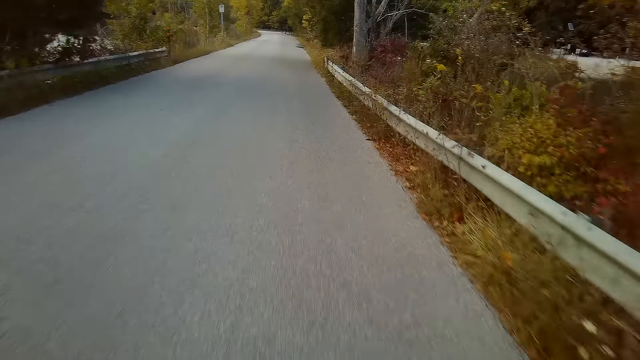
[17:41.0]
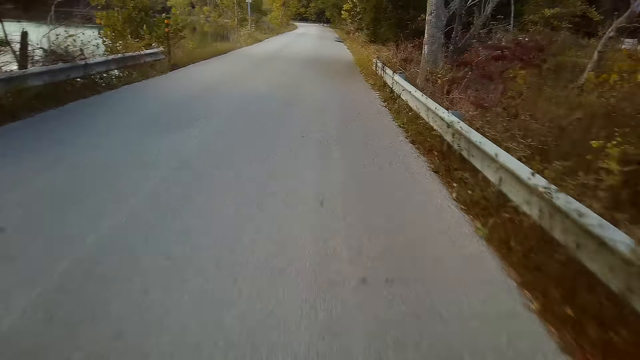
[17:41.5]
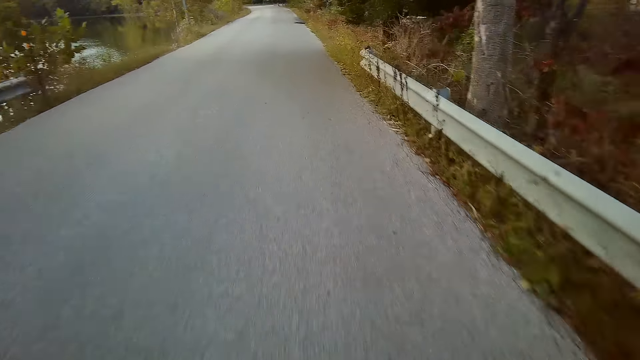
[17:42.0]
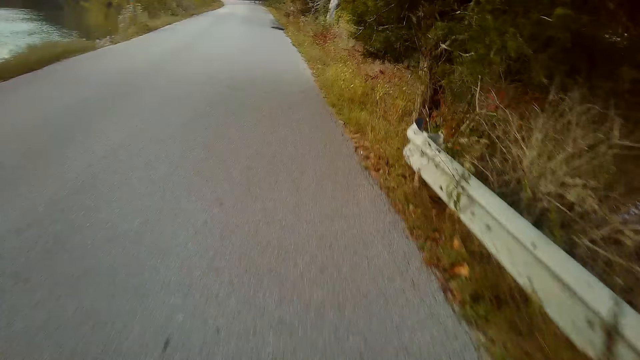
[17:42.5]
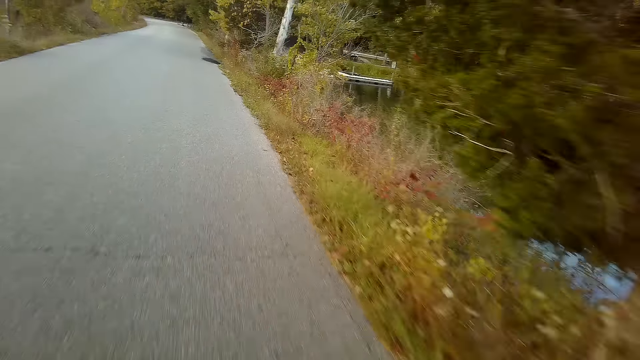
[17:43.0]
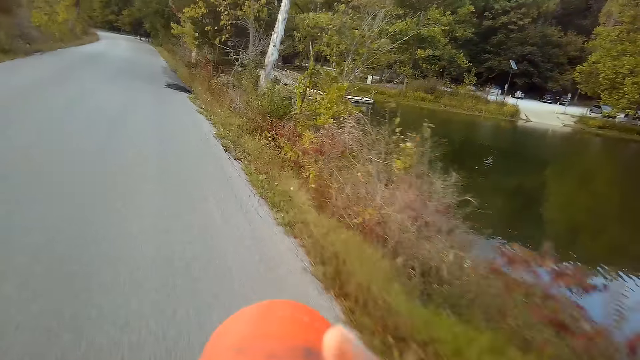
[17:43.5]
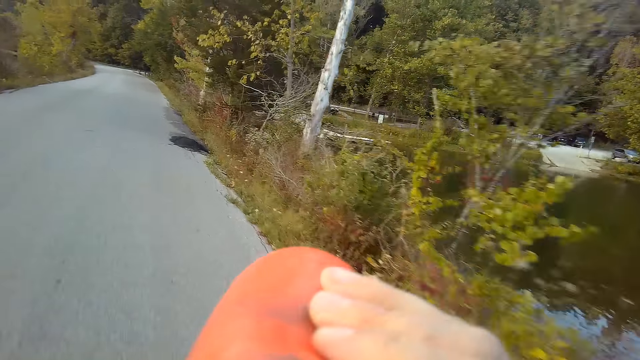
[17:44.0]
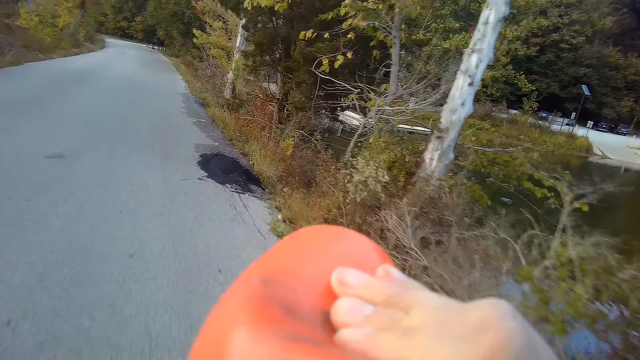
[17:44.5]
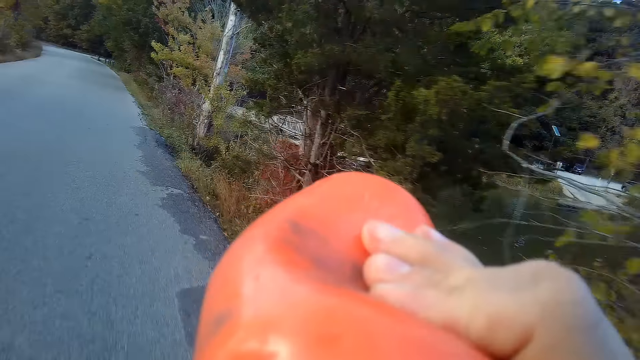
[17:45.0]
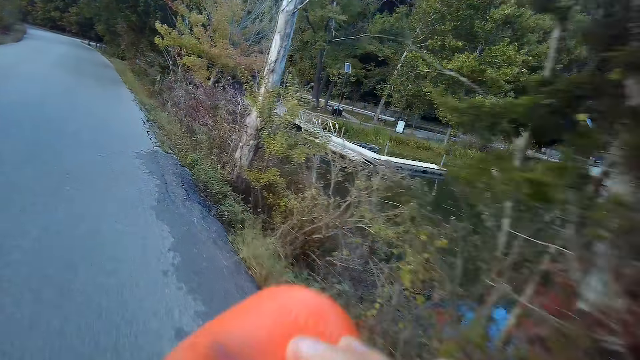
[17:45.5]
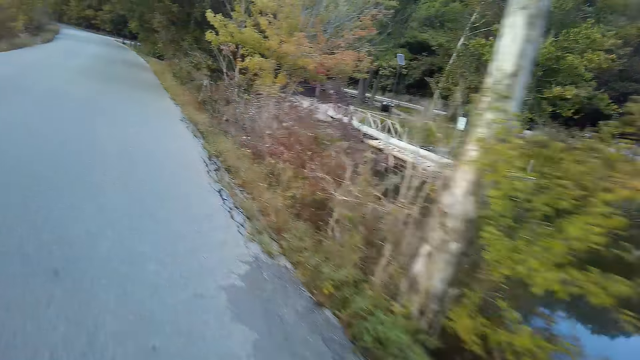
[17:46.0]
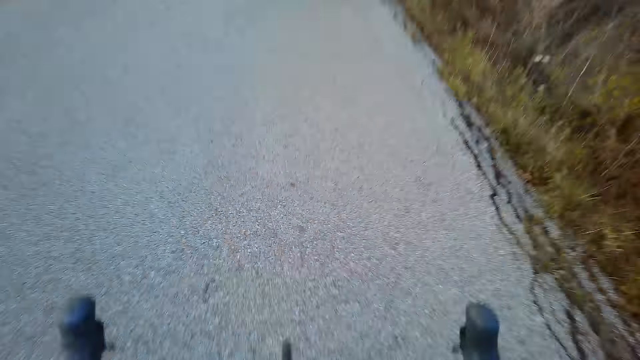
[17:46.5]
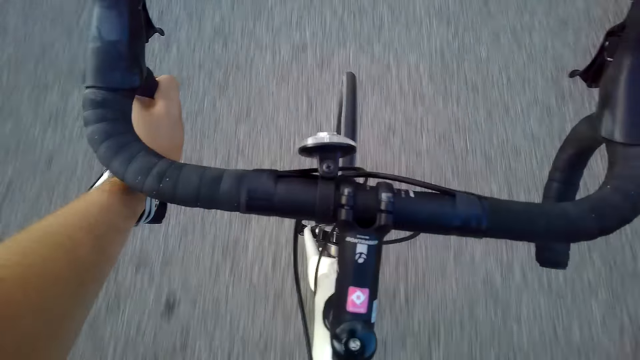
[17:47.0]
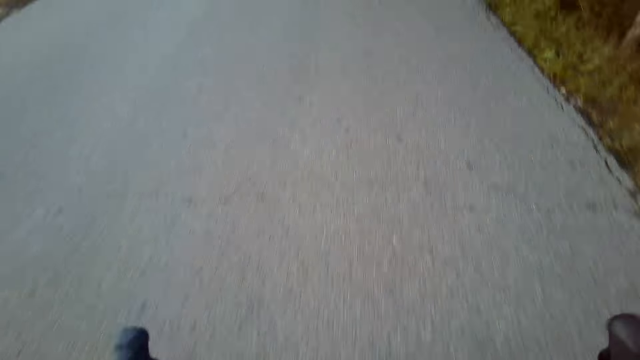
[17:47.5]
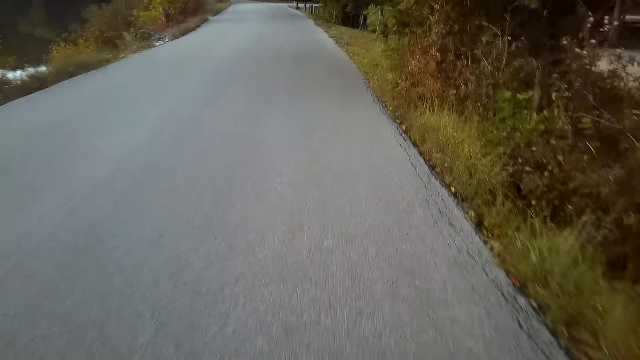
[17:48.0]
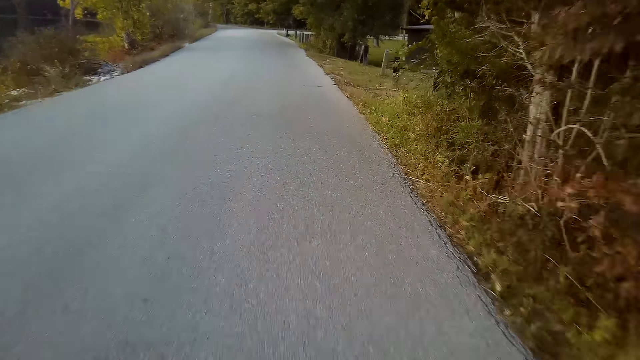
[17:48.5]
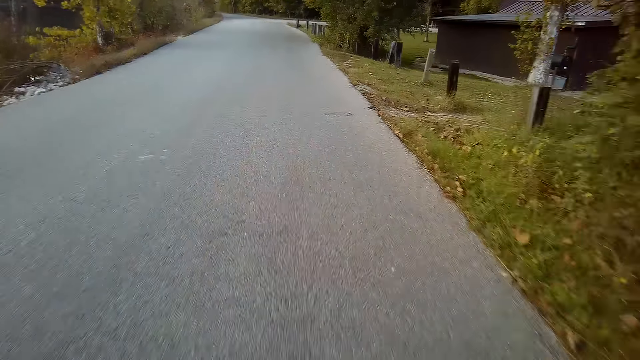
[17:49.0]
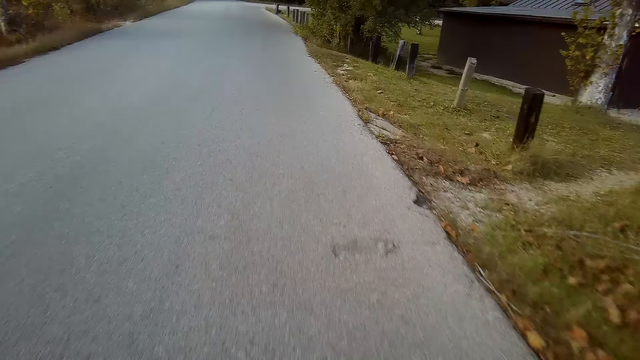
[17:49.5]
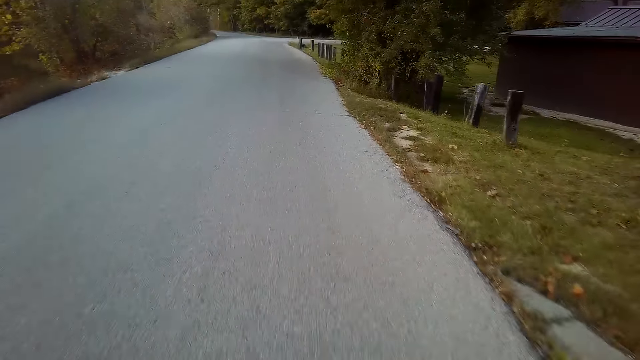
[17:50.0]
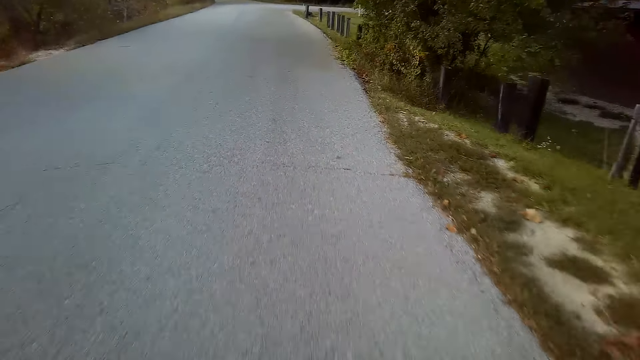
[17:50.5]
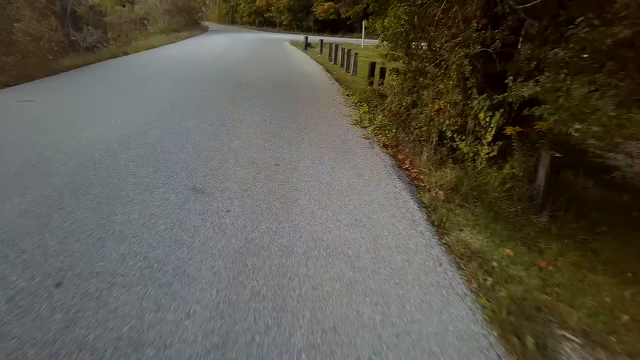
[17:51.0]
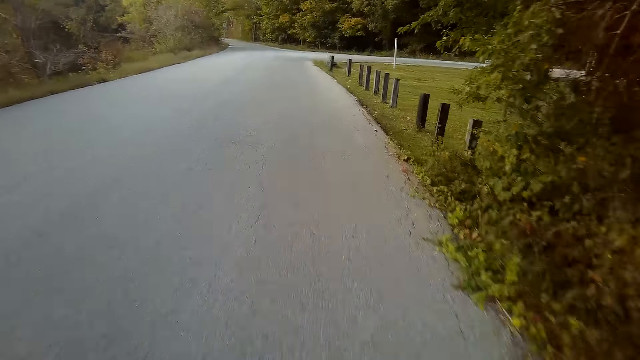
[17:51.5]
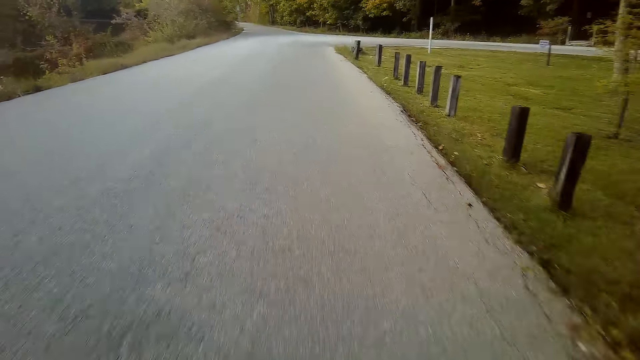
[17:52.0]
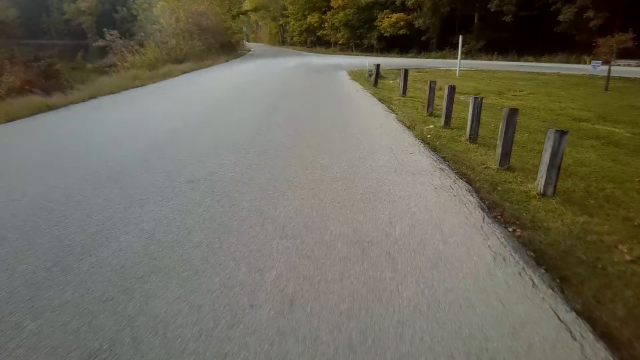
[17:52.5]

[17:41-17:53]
The camera wearer takes the drink from the bottle. They stop taking the drink from the bottle. They ride the mountain bike along the tarmac road.

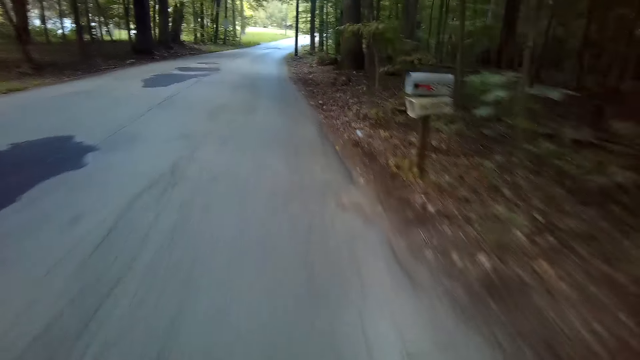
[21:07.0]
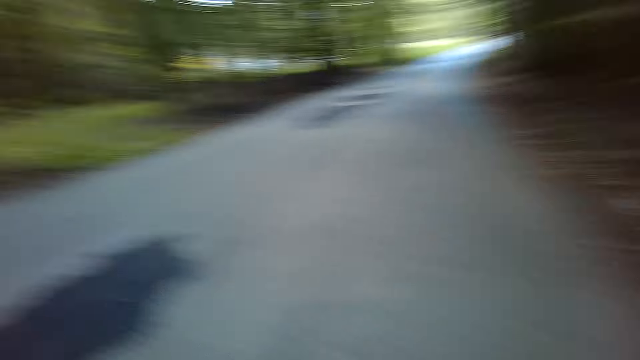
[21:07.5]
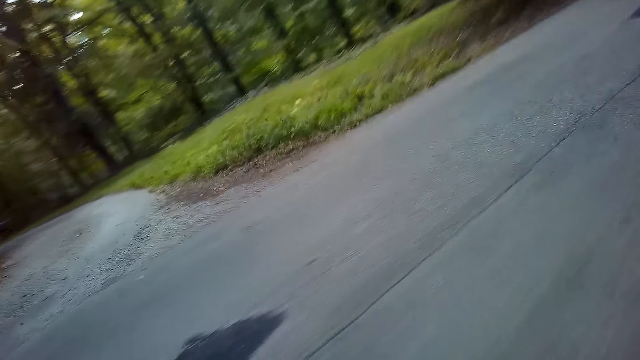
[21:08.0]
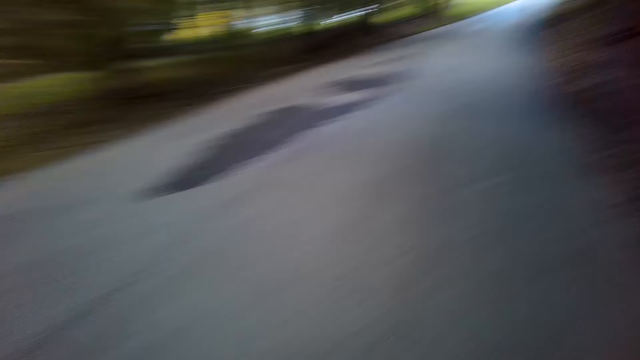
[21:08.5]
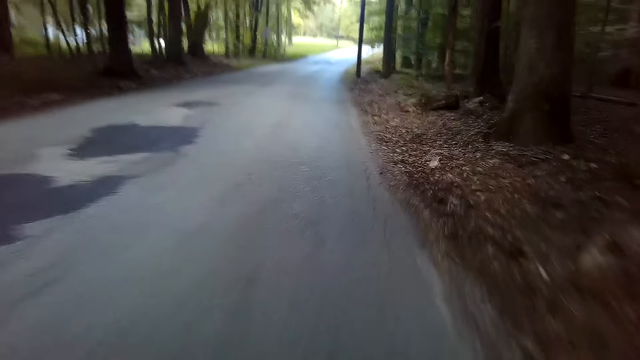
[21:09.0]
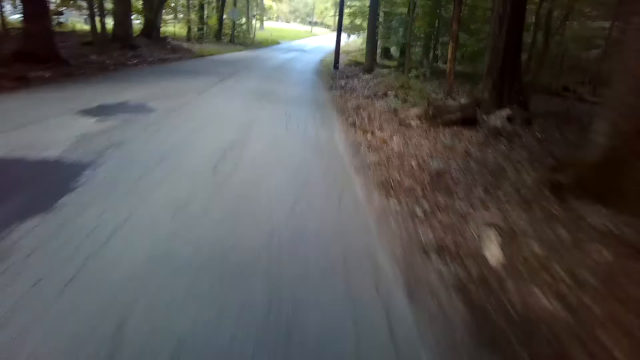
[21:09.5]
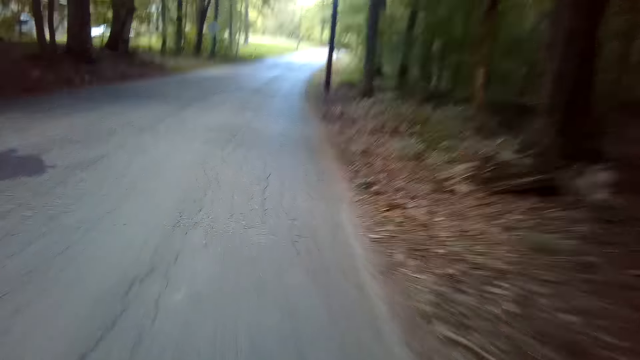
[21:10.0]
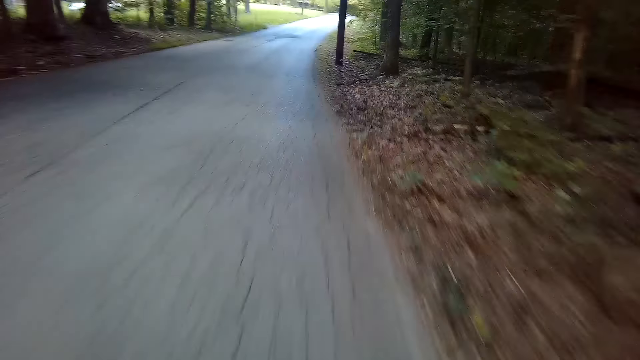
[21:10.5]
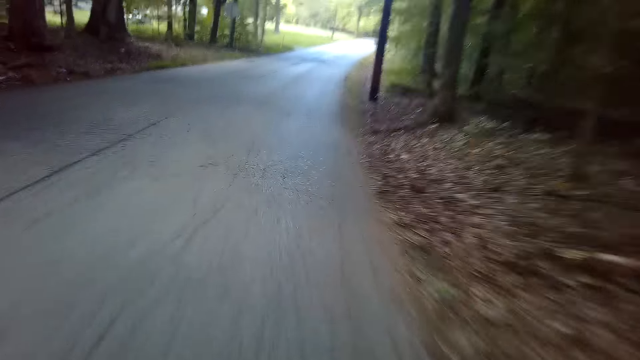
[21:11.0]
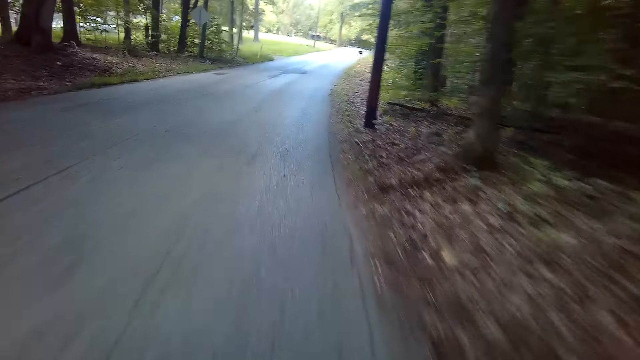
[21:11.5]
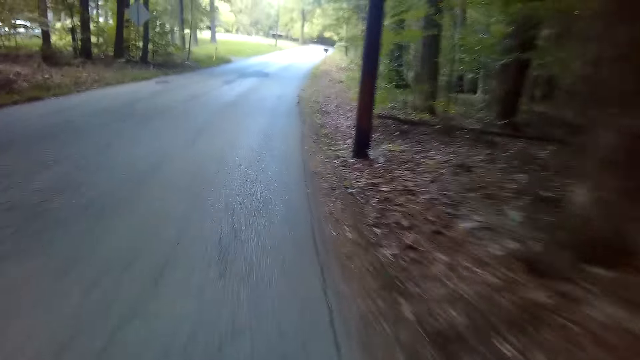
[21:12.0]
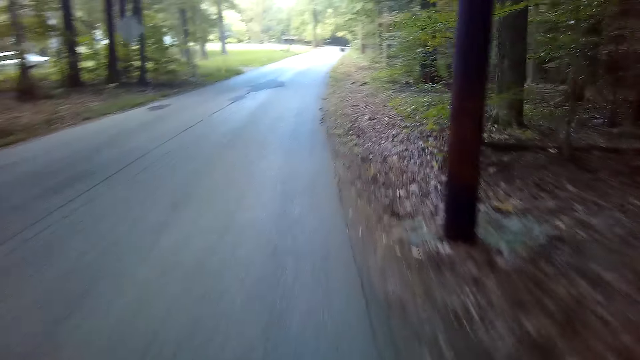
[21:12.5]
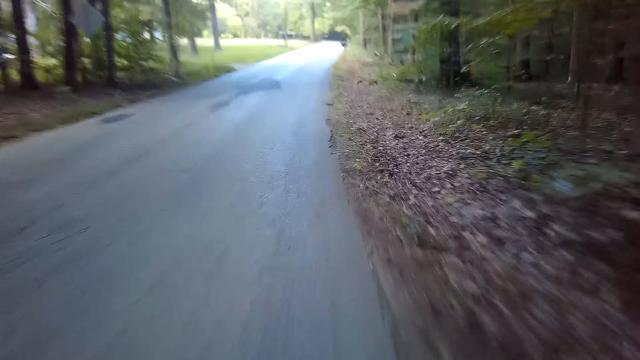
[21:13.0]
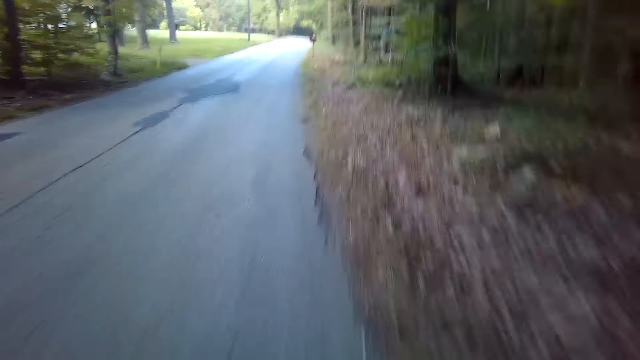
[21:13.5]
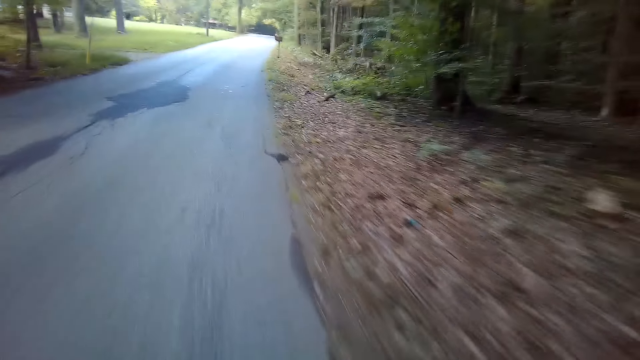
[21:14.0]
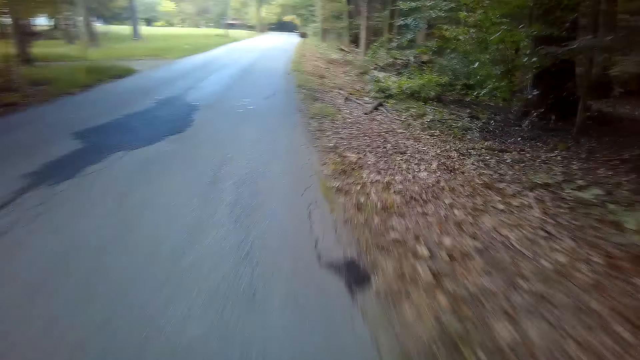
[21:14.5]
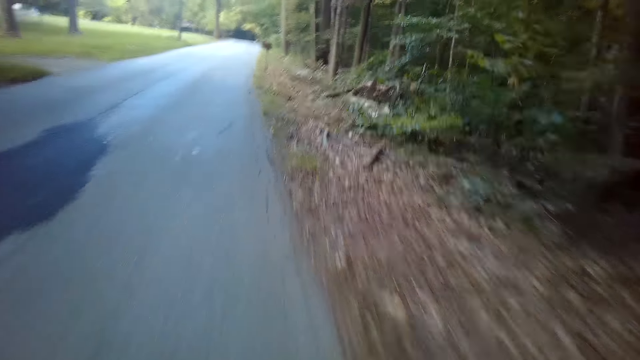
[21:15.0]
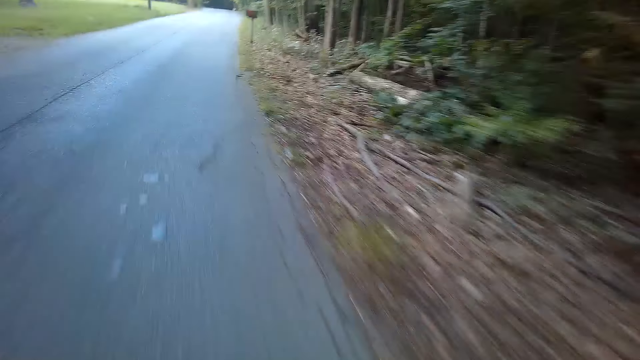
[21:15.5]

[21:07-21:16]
The camera wearer looks aside. They cycle along the road.
